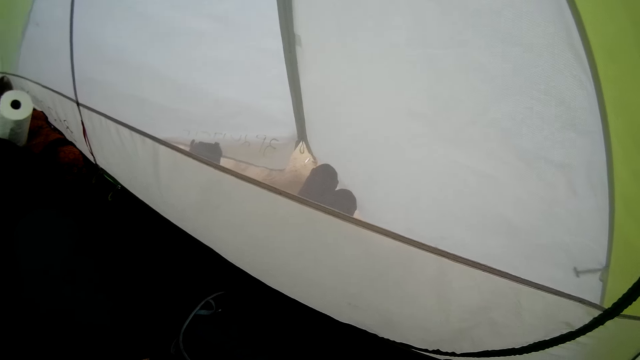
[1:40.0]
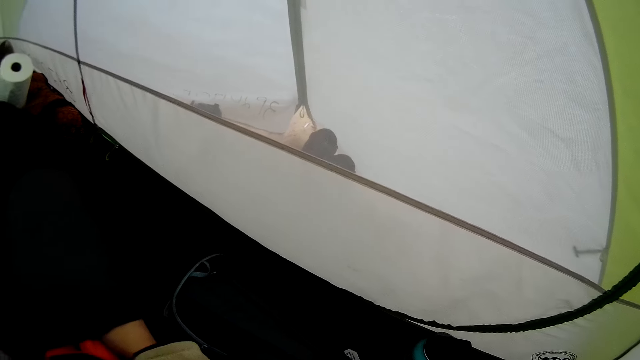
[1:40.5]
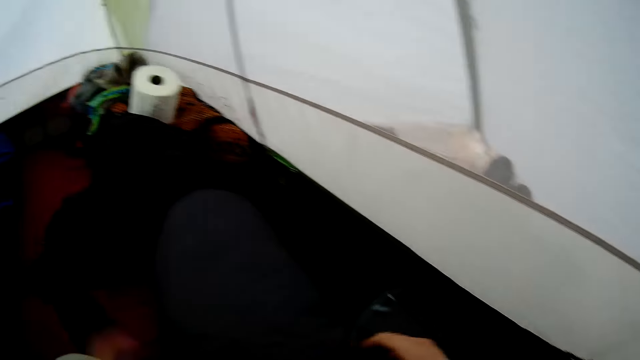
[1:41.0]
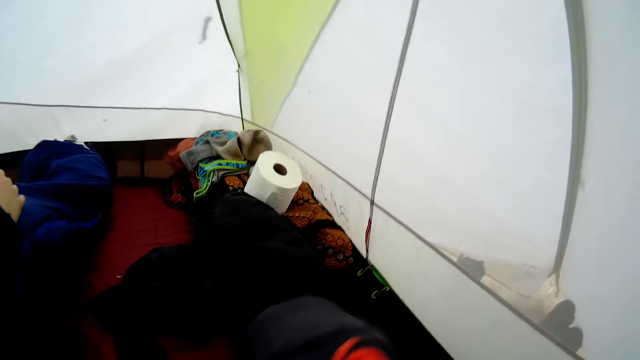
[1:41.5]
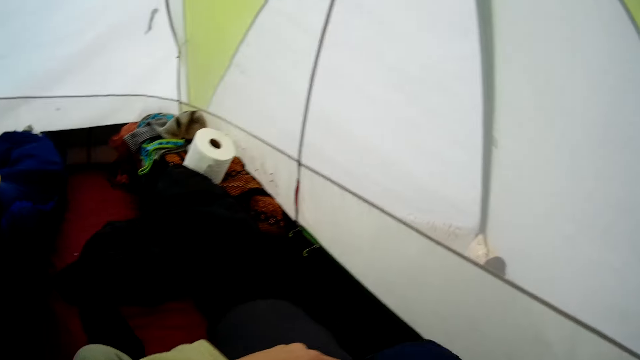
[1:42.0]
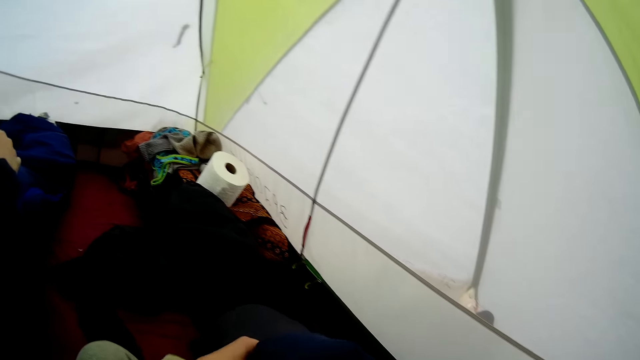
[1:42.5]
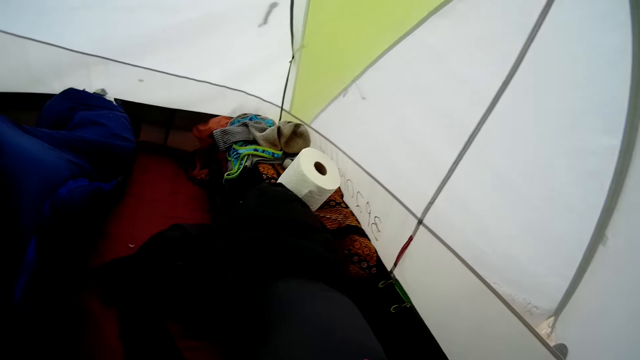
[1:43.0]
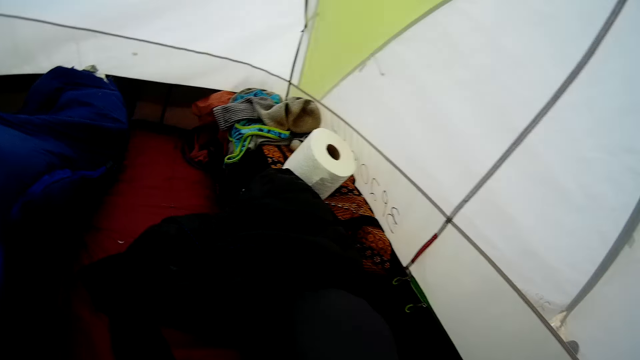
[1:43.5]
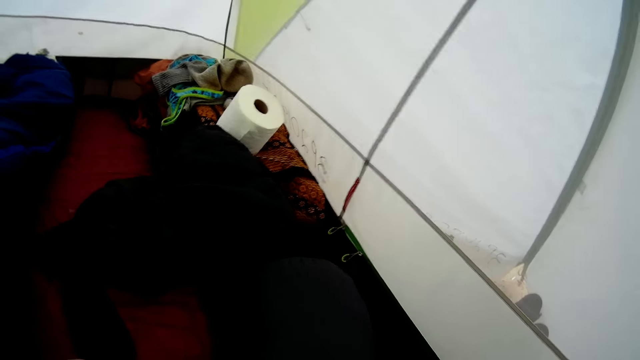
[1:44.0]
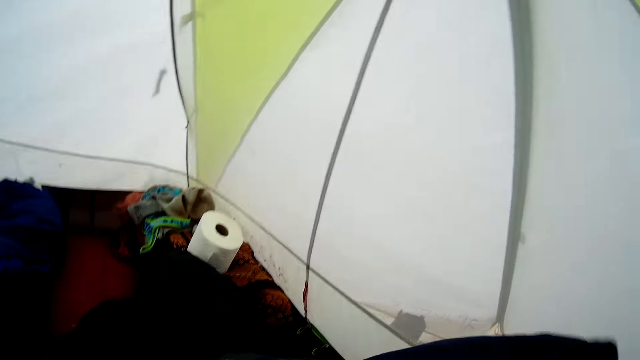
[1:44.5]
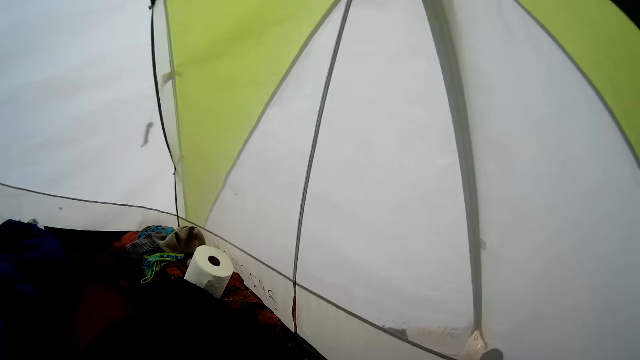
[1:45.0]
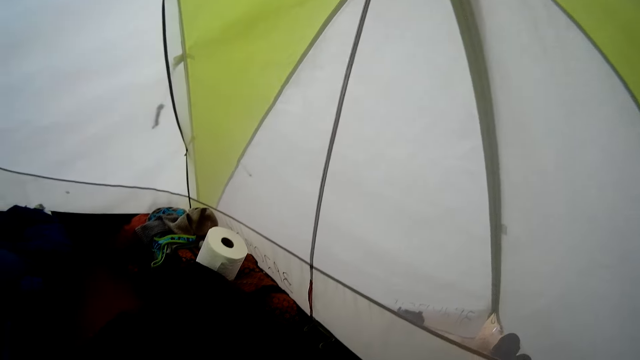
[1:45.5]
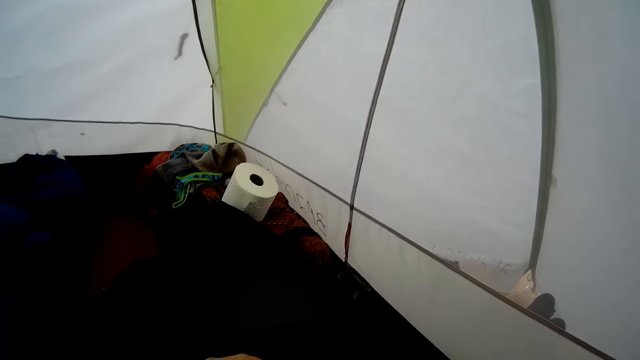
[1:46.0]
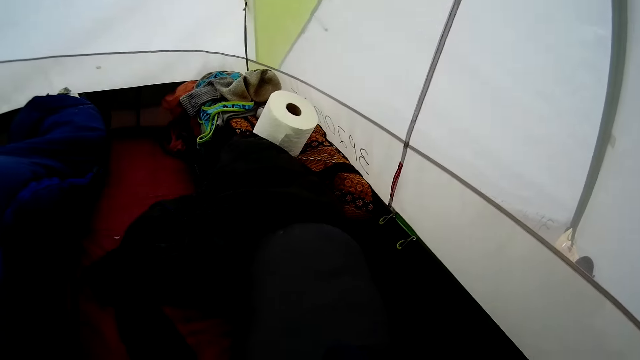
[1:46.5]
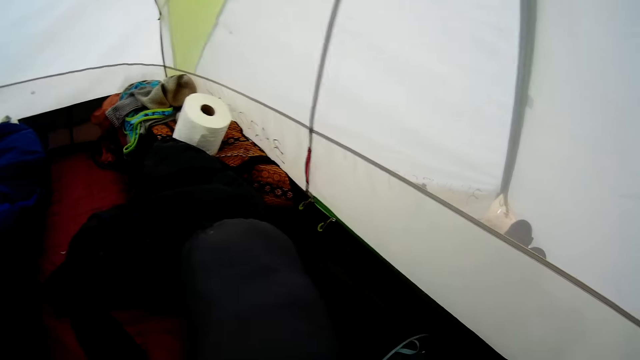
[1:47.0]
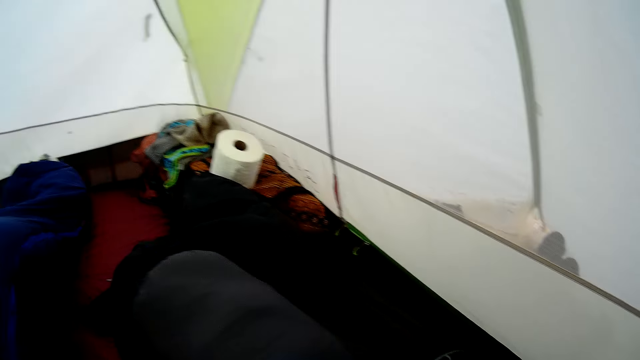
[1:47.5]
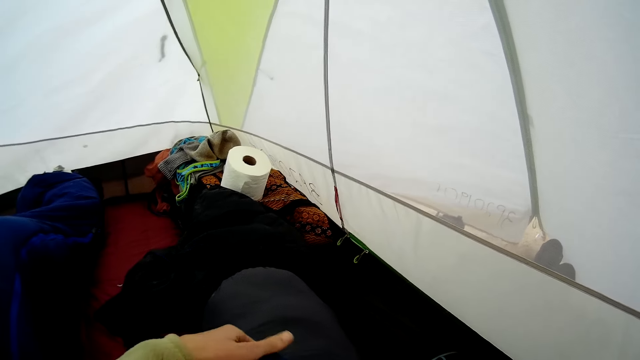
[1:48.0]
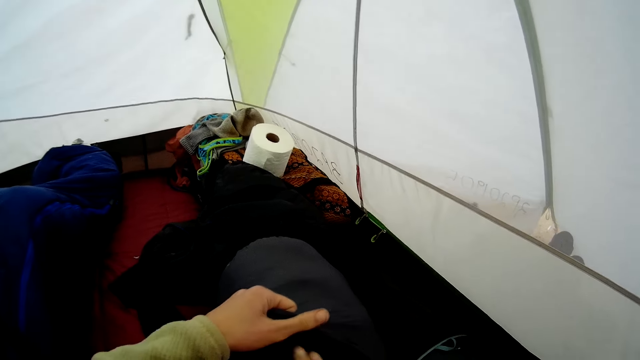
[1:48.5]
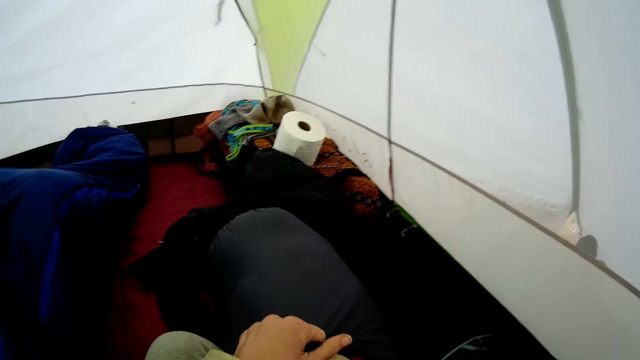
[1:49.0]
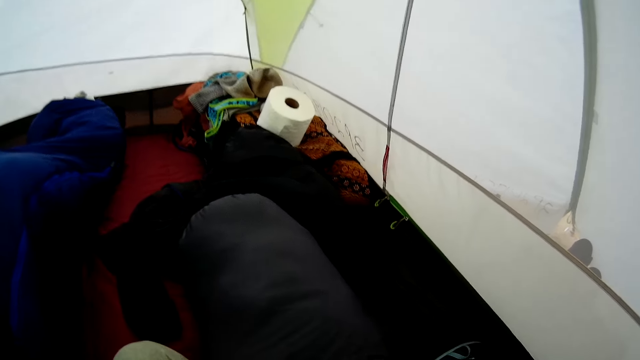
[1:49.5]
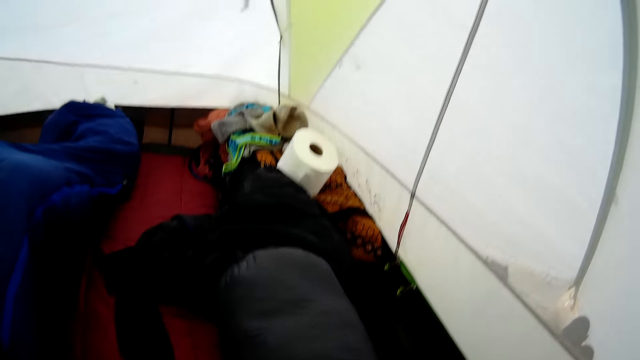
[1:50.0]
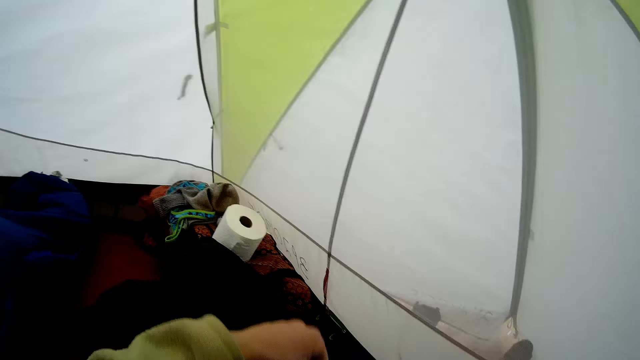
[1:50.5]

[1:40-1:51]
The camera wearer arranges the cloth in the bag.

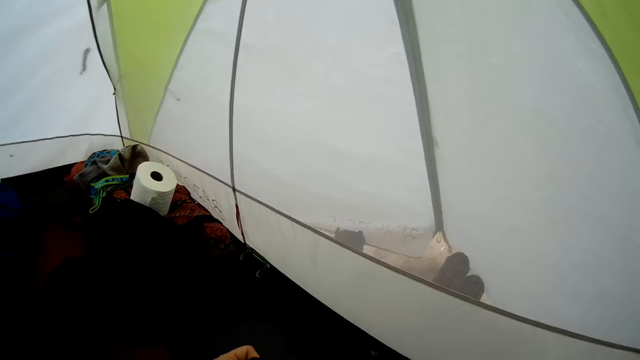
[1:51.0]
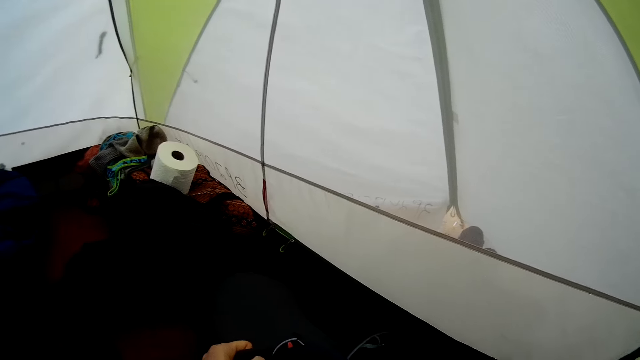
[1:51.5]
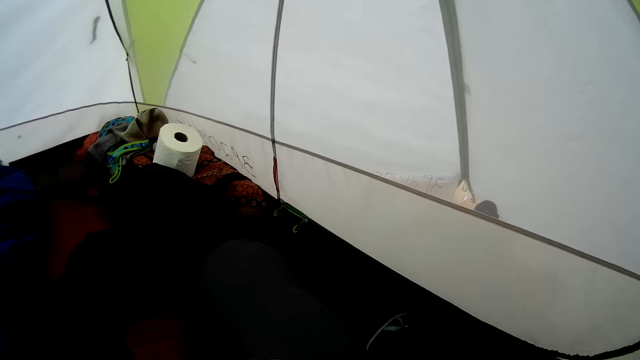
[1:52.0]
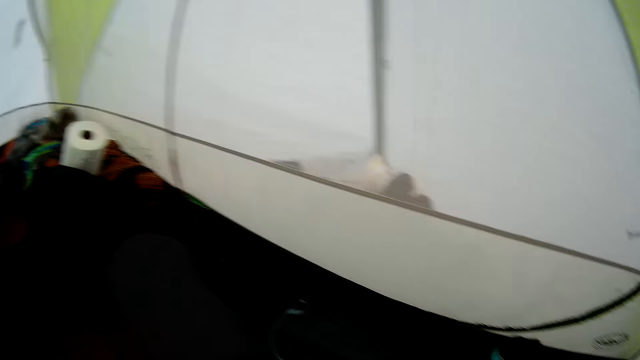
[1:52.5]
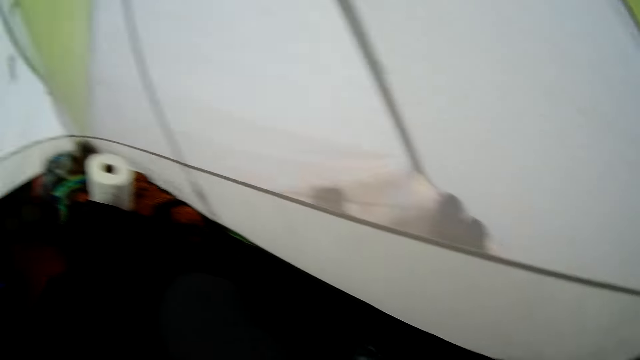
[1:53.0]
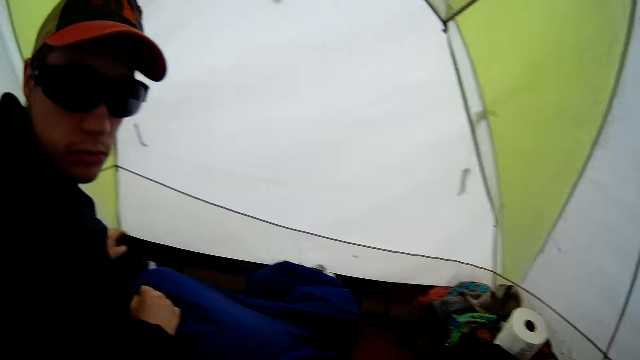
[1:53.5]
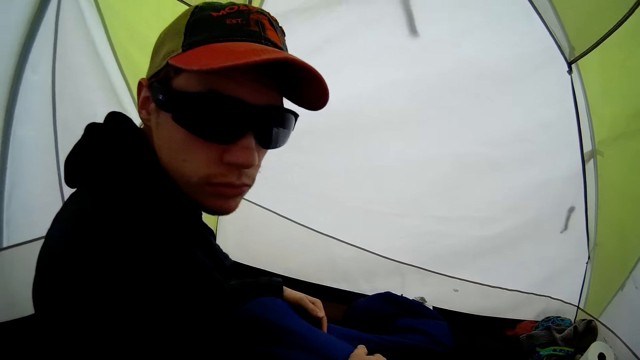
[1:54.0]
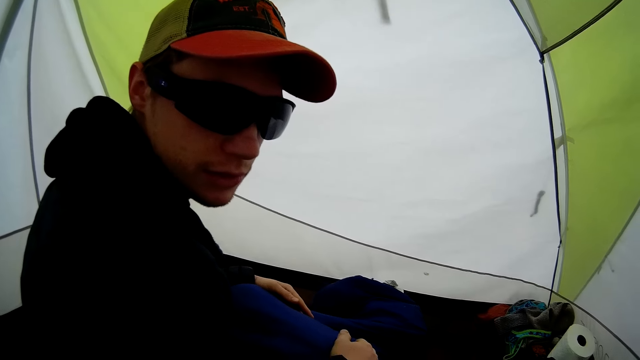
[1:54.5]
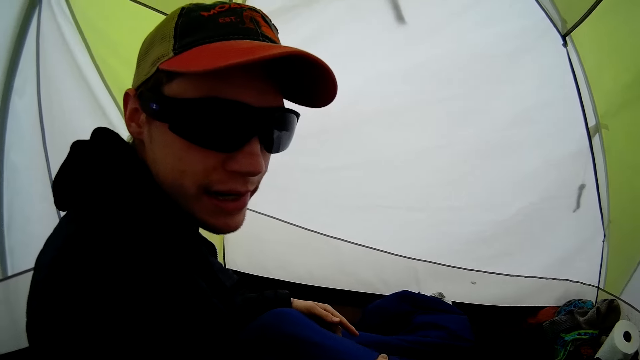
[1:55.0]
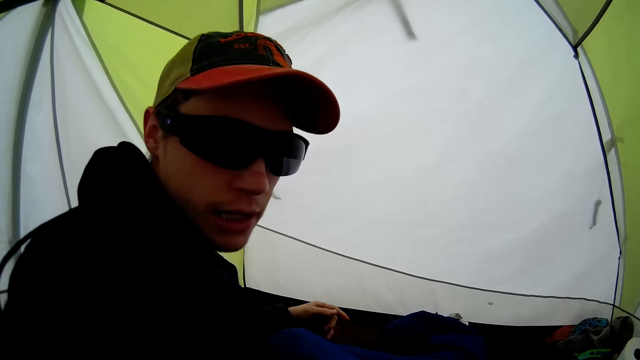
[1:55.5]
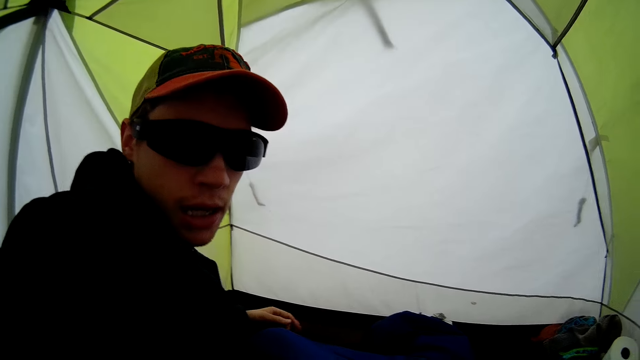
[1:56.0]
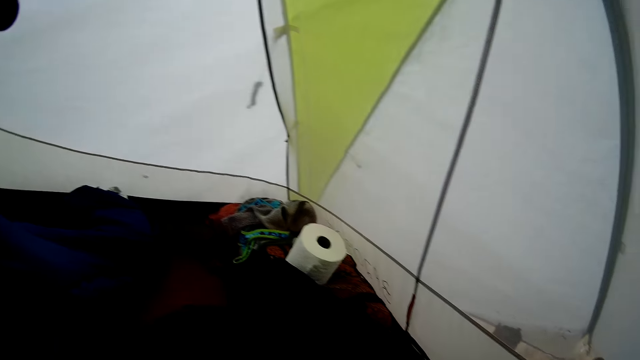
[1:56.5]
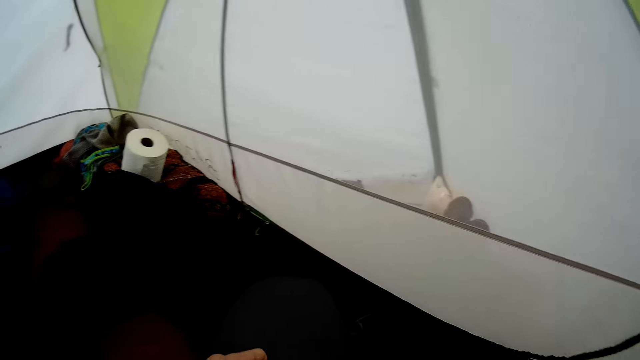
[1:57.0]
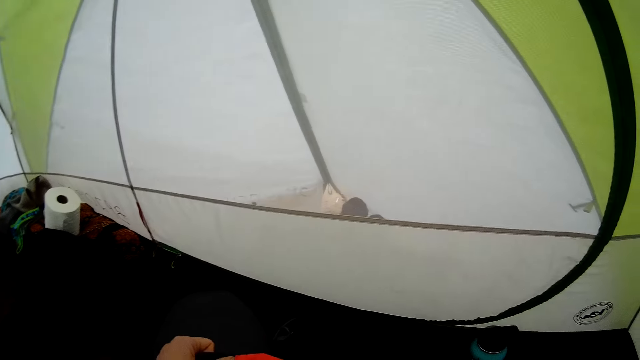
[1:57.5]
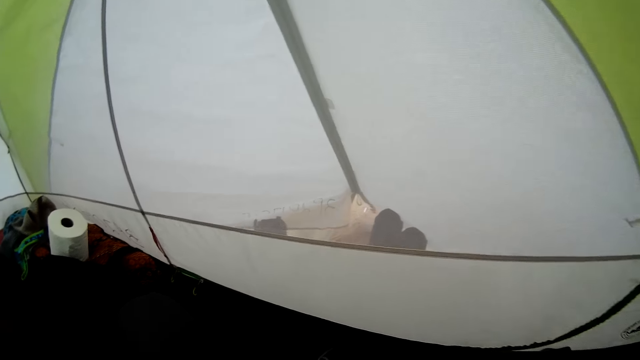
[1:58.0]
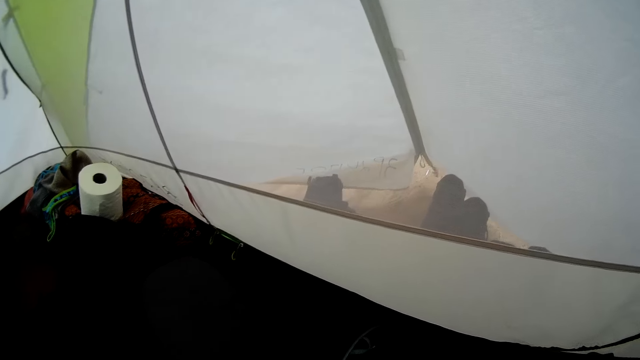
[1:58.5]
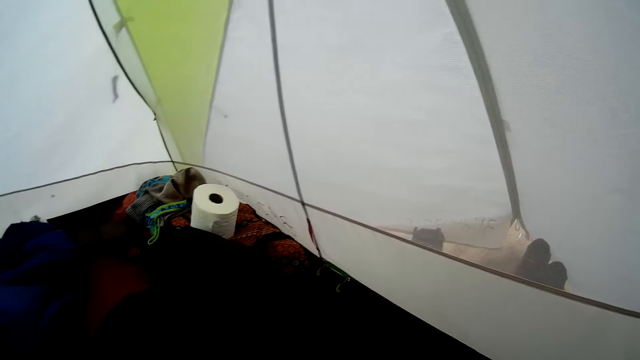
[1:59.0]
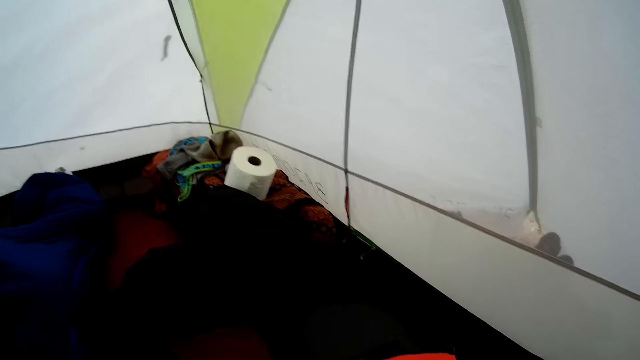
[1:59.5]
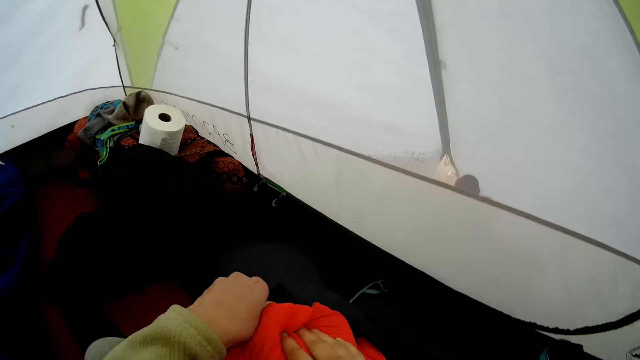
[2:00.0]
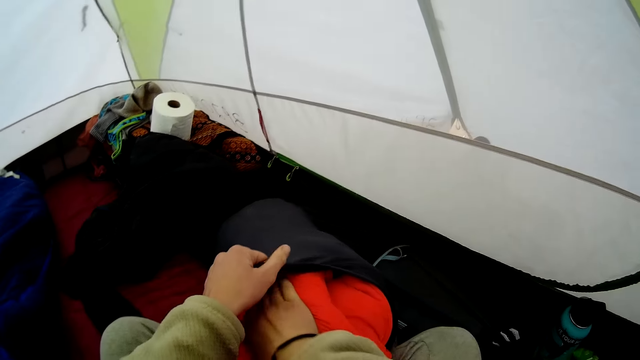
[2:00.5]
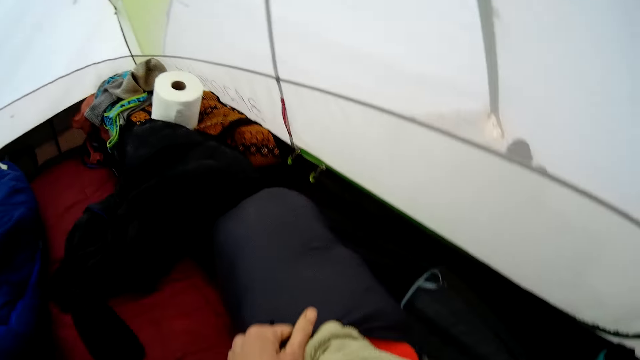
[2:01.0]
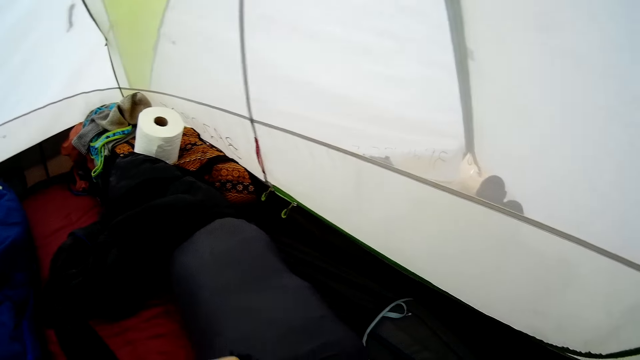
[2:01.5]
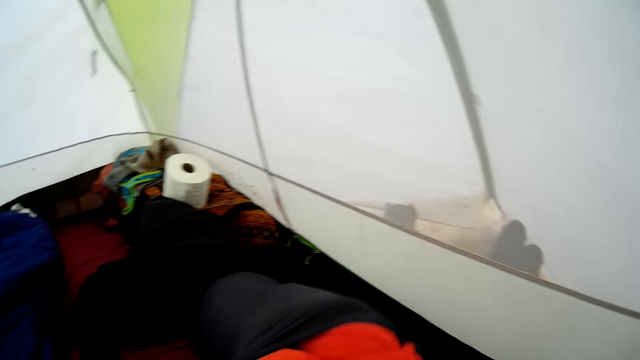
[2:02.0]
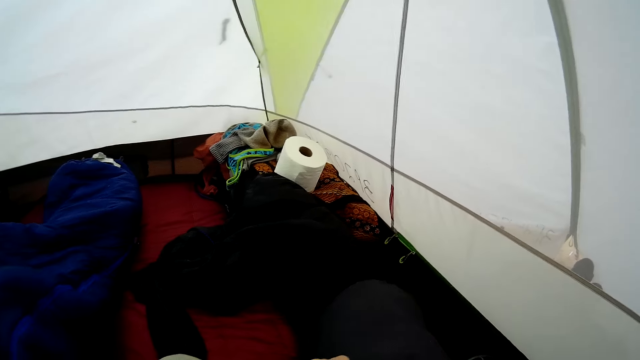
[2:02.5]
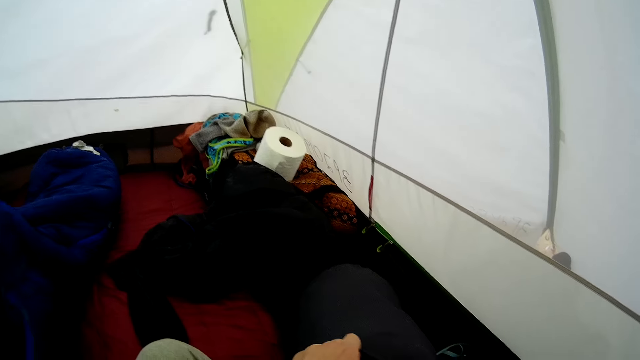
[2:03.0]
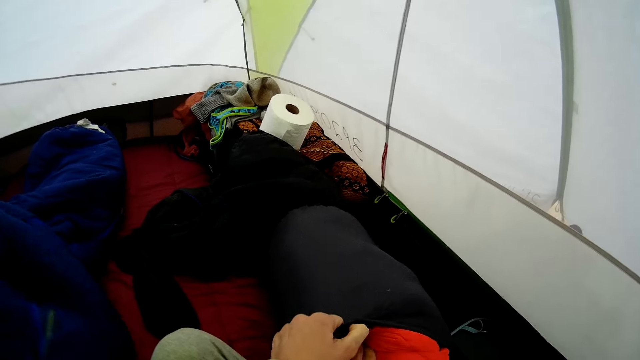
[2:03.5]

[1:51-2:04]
The camera wearer looks at a man. The man converses with the camera wearer. The camera wearer arranges the cloth in the bag. They pack the beddings in the bag.
